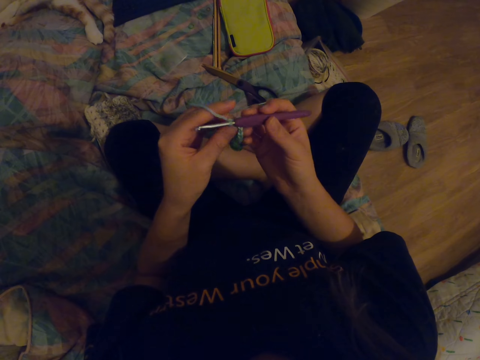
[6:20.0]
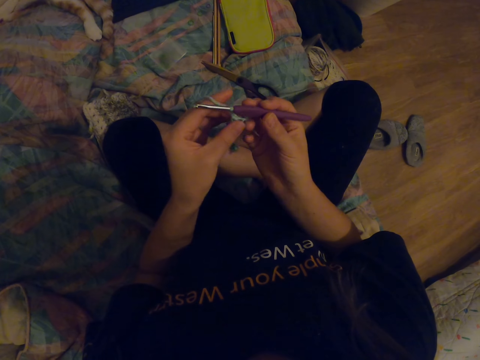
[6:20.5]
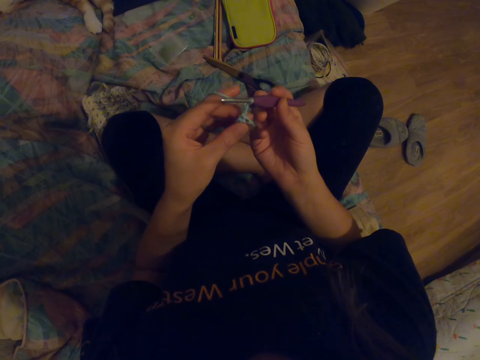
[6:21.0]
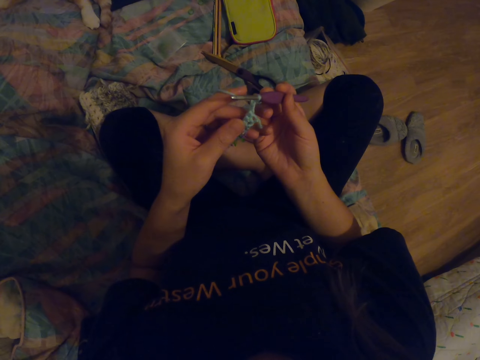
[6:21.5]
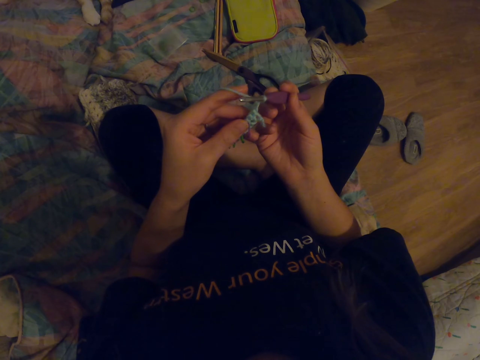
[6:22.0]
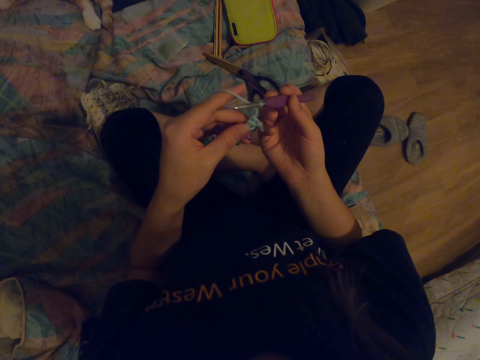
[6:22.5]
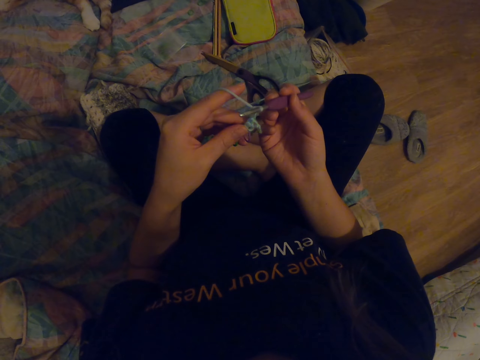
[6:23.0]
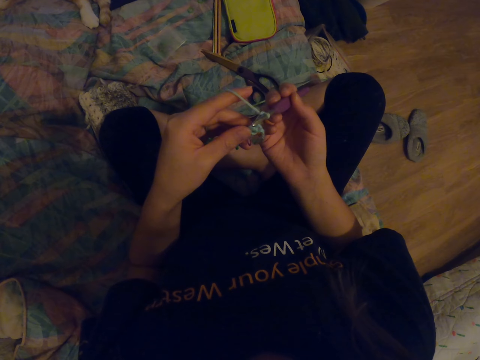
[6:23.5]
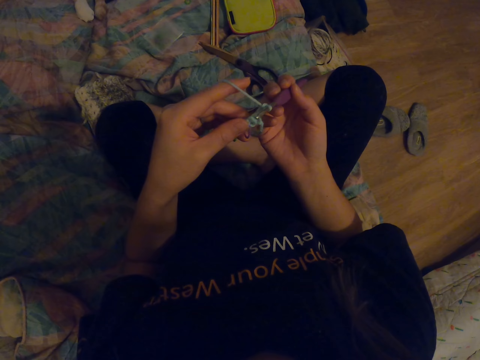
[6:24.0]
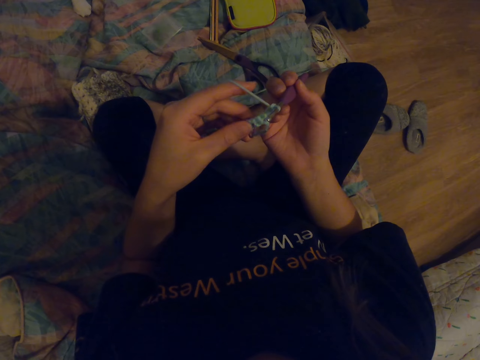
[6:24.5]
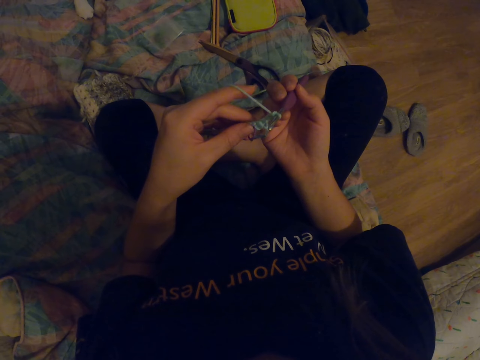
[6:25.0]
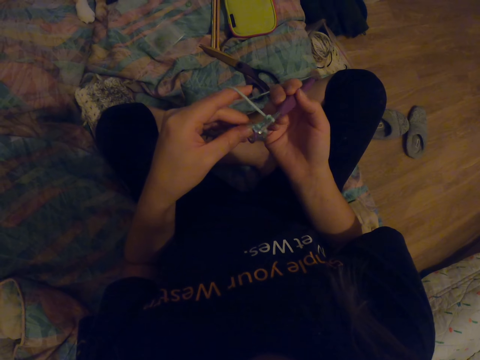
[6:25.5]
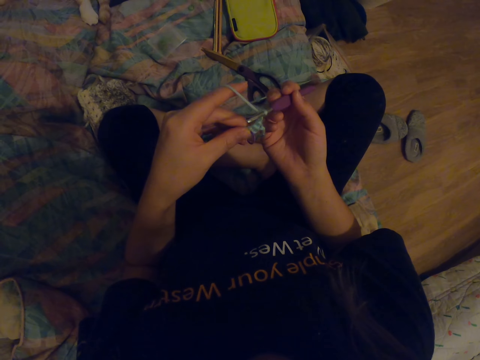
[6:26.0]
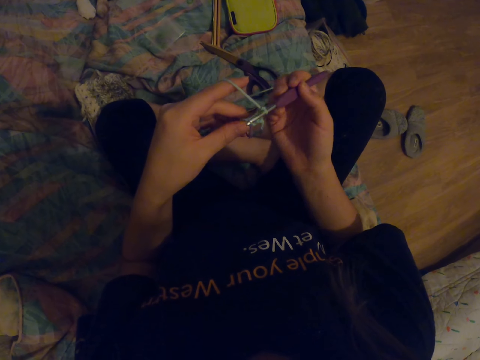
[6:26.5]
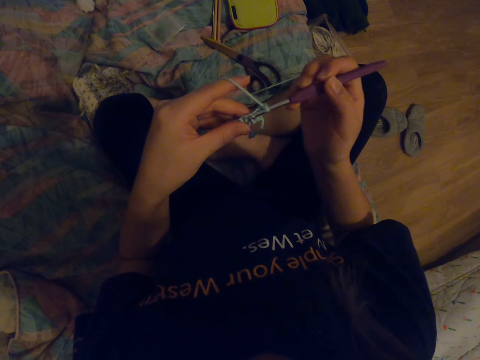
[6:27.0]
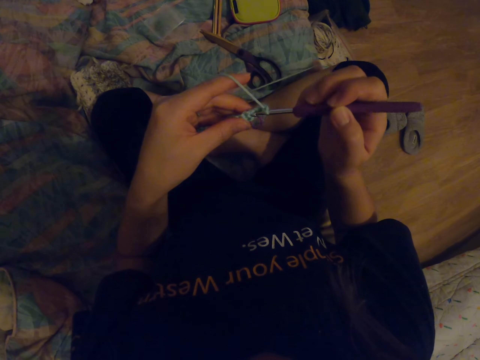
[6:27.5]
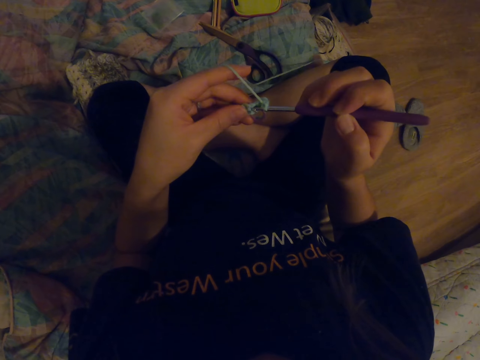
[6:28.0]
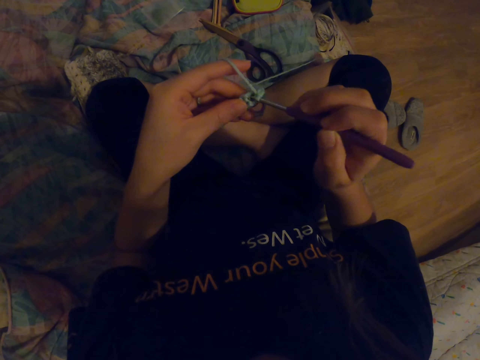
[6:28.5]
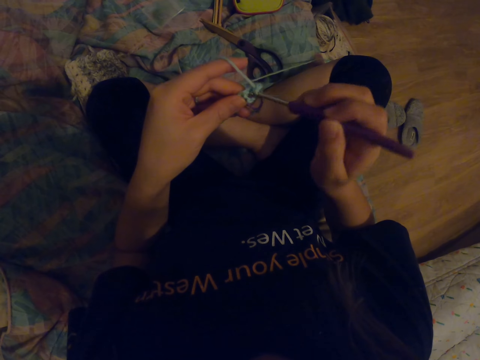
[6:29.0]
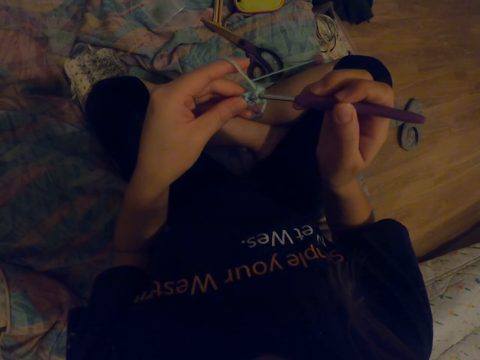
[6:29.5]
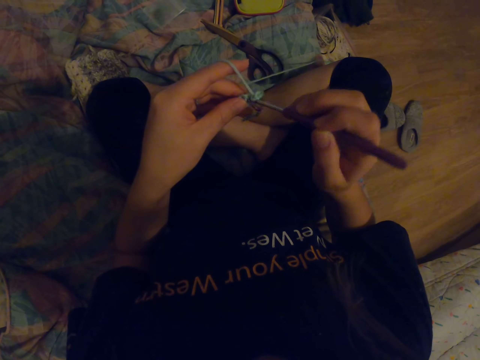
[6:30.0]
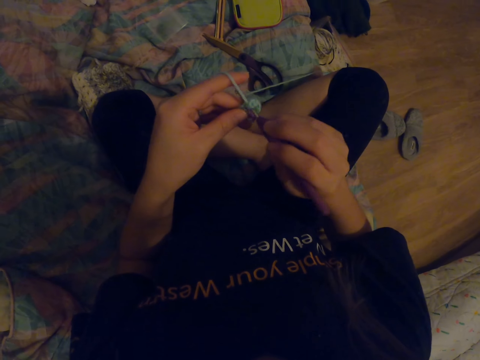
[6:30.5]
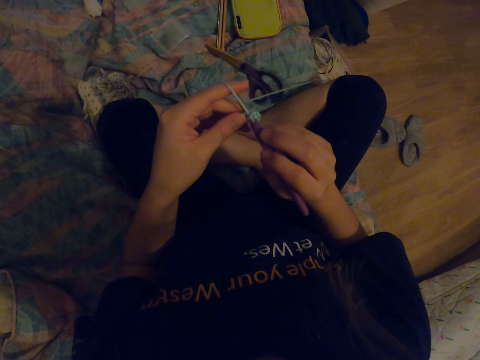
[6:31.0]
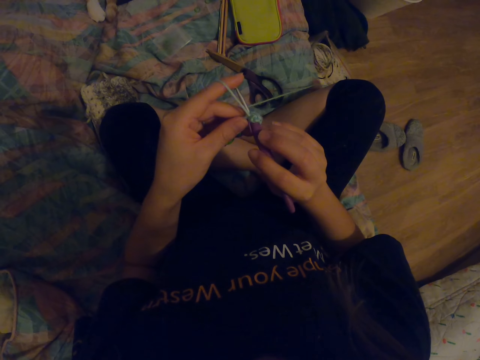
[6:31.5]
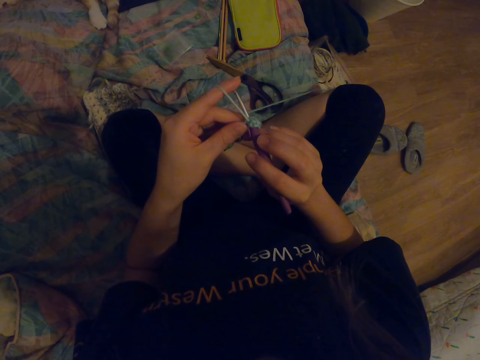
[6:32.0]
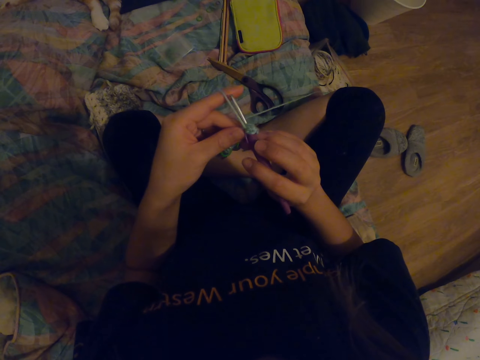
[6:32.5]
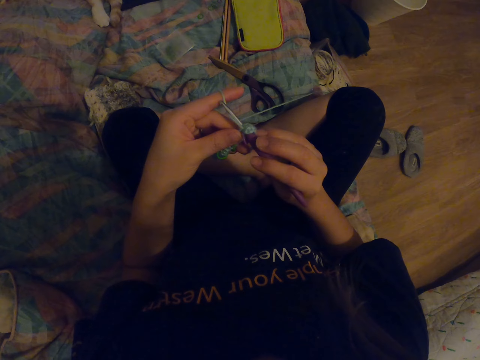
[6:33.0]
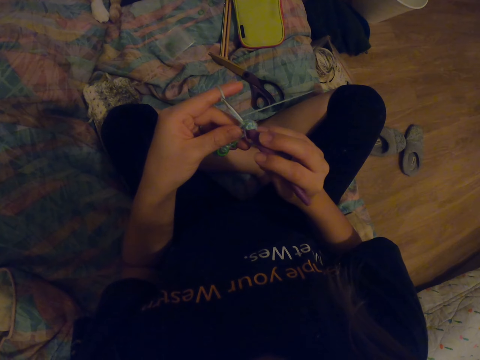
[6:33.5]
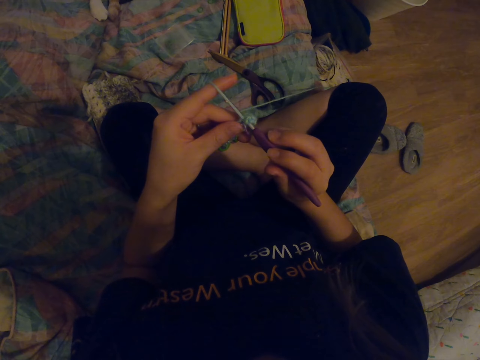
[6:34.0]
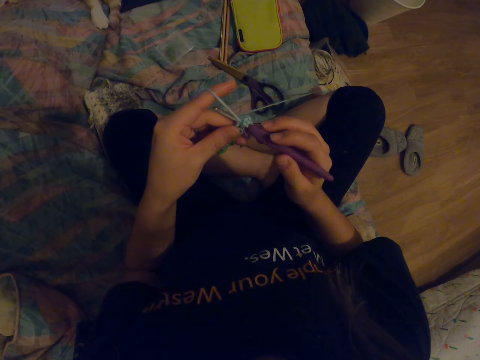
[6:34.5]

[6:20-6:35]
The camera wearer turns a fabric. They look at the fabric. They knit the fabric with a crochet hook.

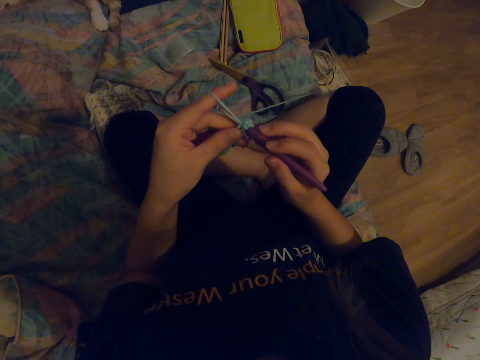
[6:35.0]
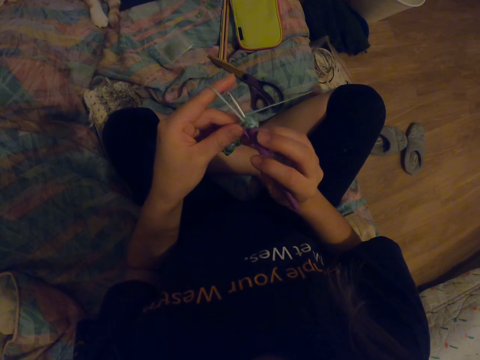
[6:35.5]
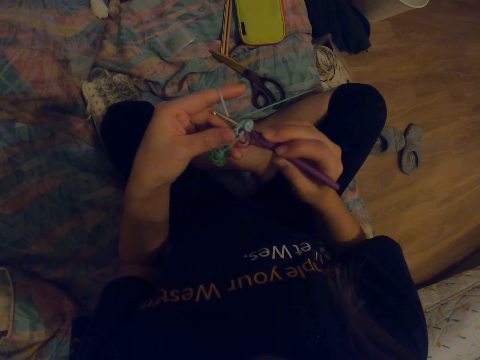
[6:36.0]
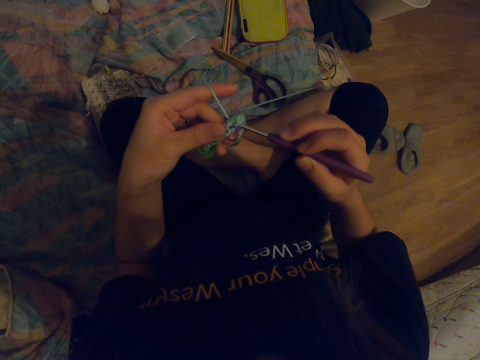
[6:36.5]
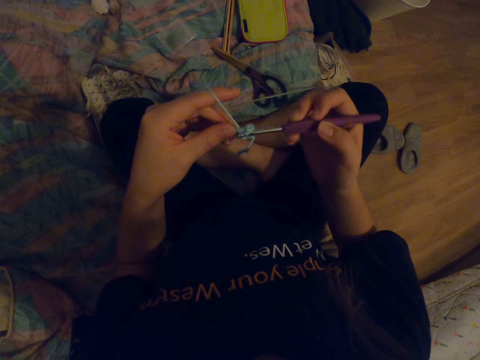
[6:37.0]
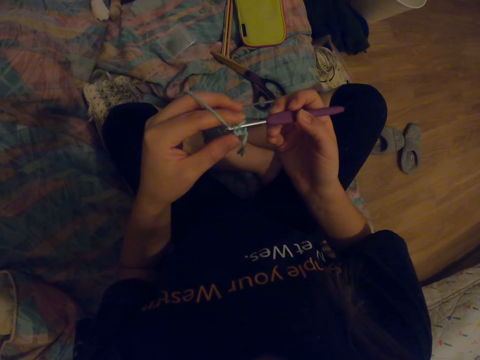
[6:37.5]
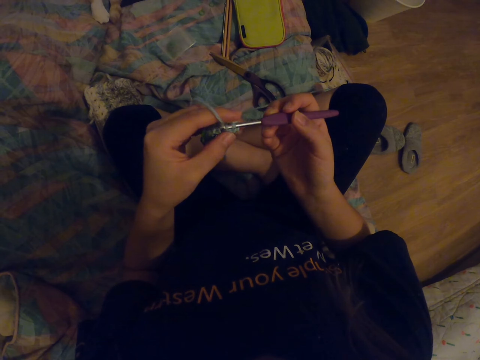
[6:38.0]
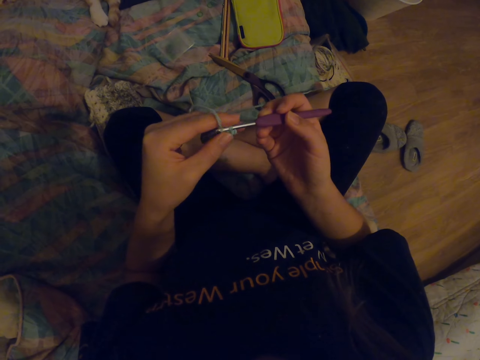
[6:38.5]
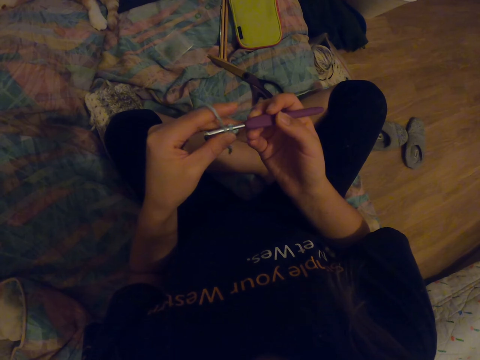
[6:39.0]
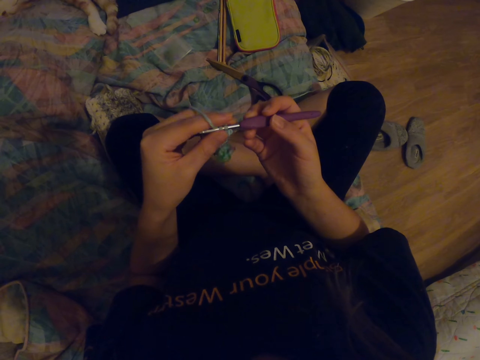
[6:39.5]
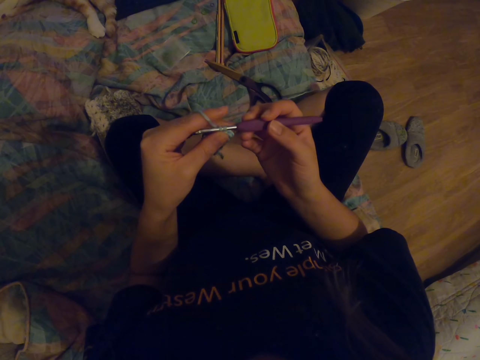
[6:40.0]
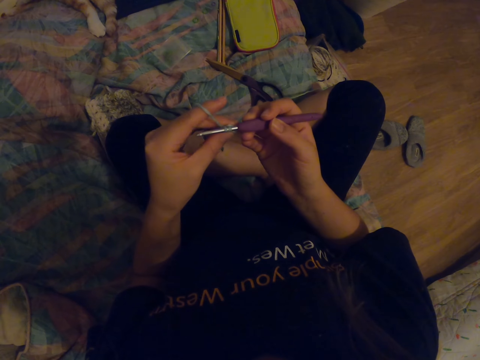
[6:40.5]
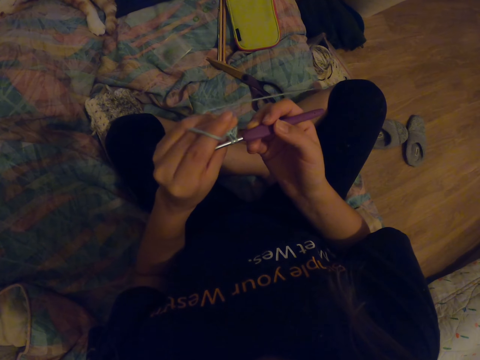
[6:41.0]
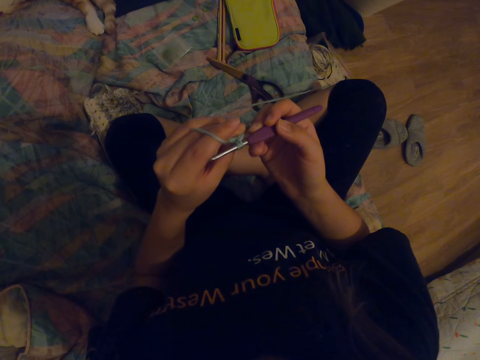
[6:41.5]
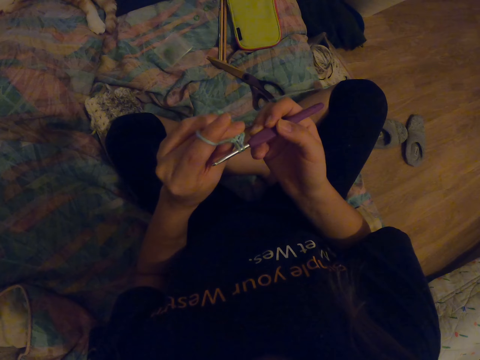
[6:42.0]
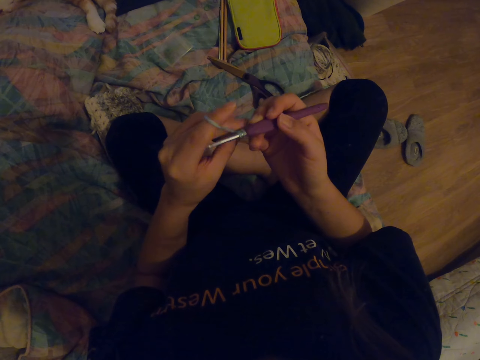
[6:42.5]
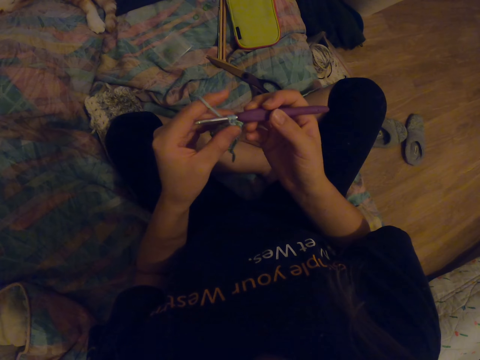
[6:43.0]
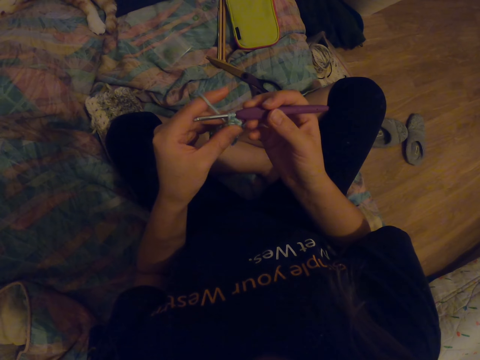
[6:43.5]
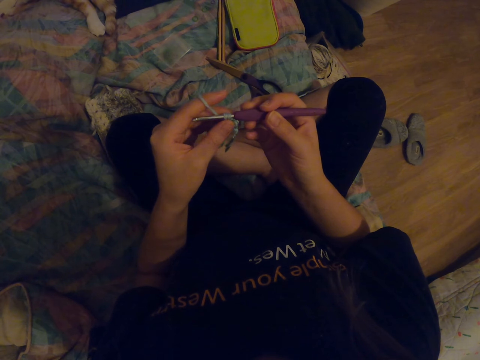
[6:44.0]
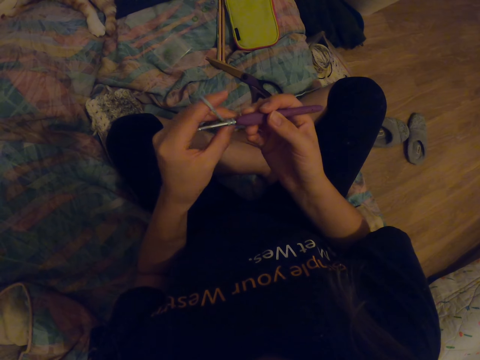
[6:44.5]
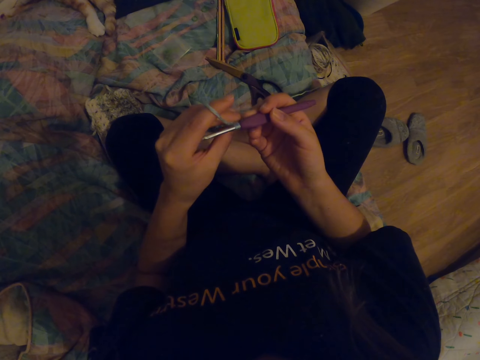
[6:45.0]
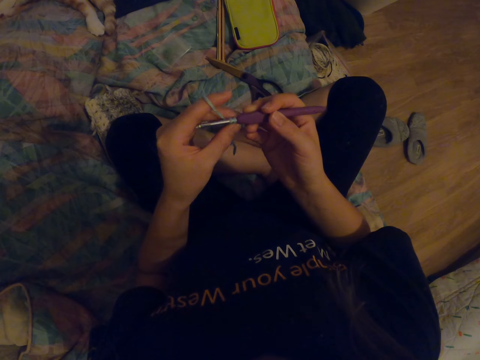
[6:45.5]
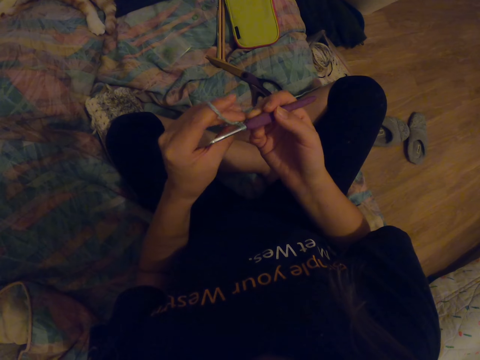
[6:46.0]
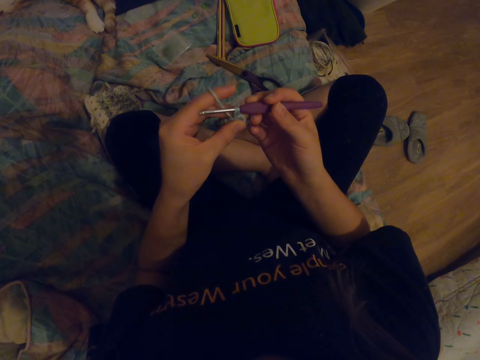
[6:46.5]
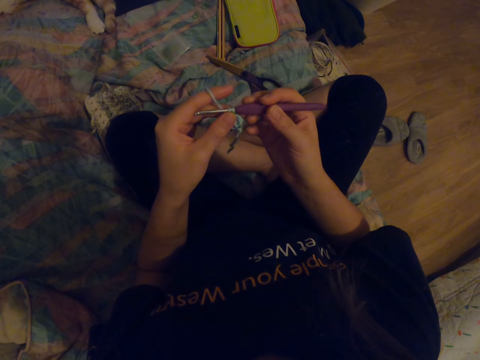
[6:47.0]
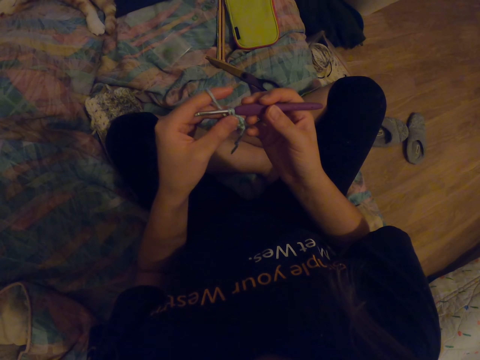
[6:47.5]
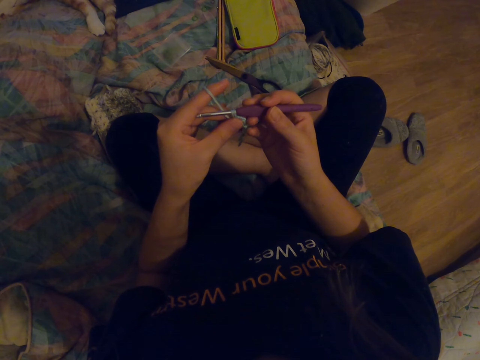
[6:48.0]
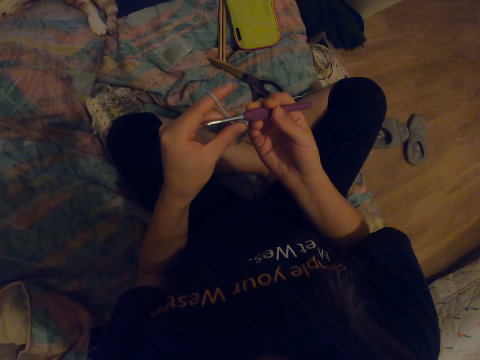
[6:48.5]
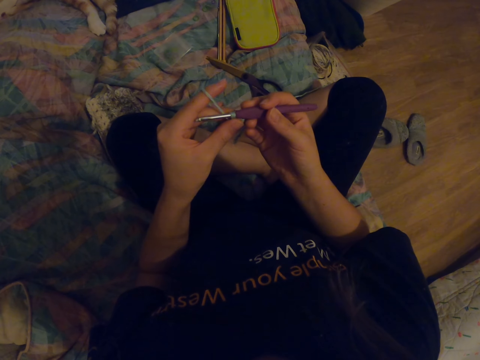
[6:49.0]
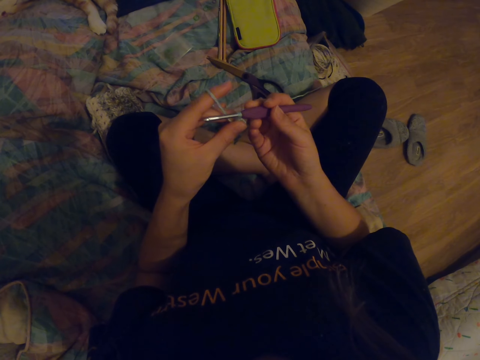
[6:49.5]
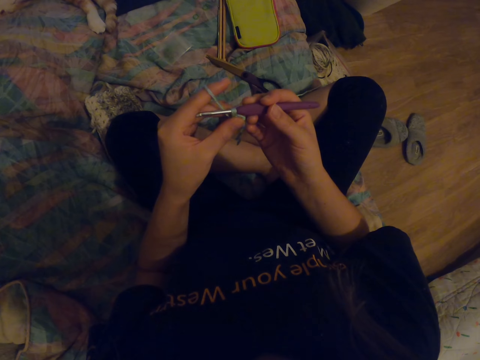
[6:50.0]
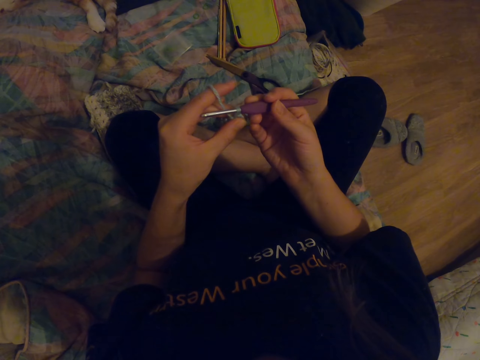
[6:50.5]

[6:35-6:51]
The camera wearer looks at the fabric. They straighten a thread.
